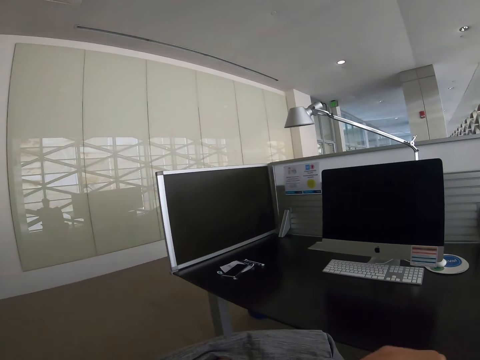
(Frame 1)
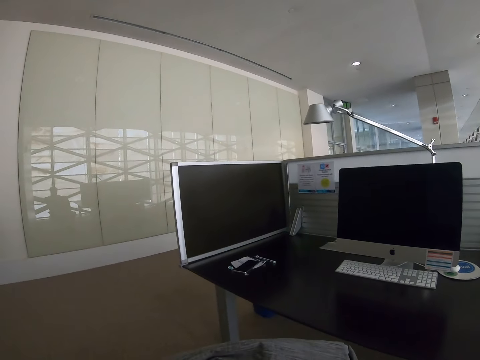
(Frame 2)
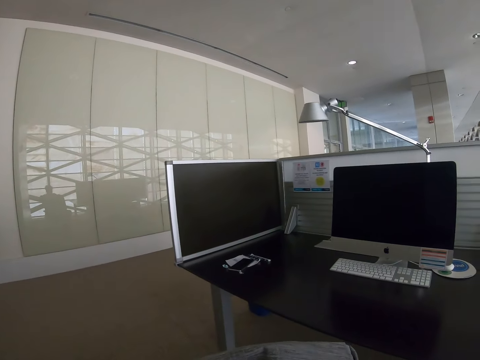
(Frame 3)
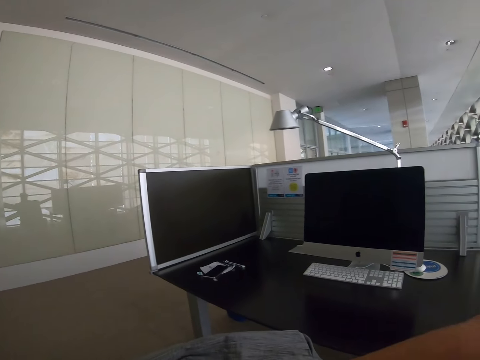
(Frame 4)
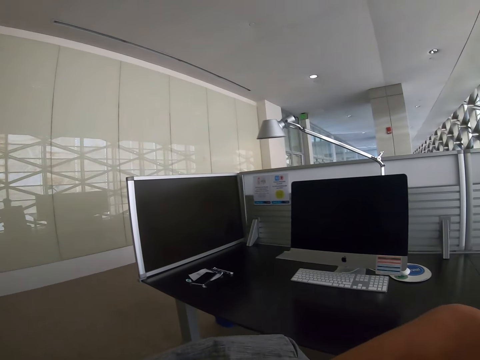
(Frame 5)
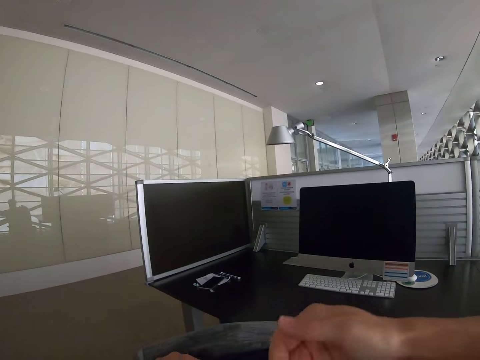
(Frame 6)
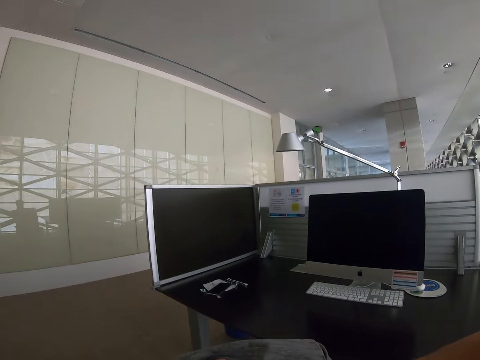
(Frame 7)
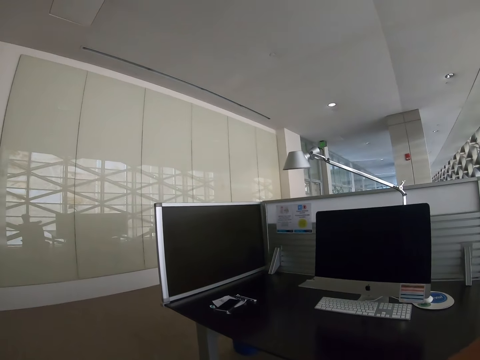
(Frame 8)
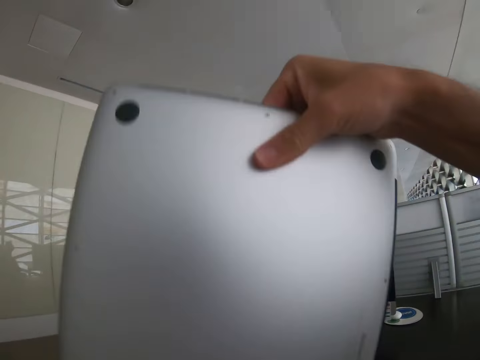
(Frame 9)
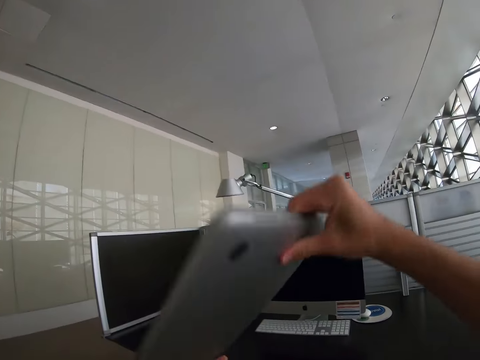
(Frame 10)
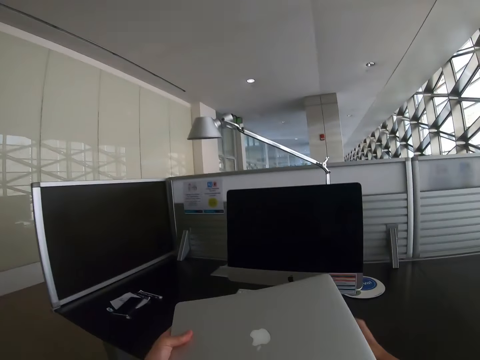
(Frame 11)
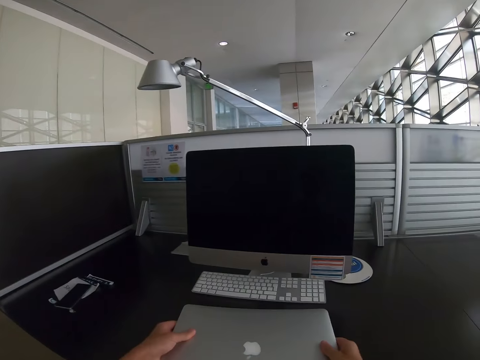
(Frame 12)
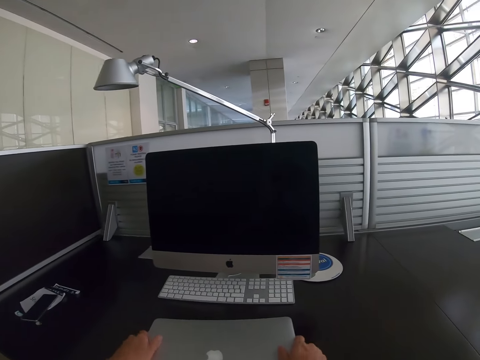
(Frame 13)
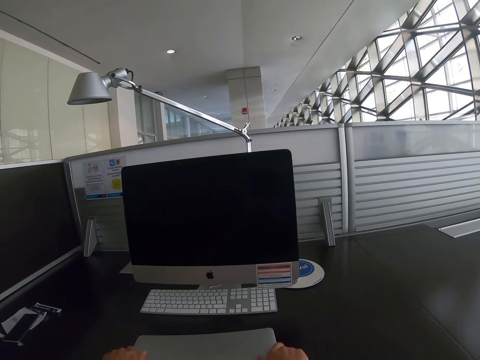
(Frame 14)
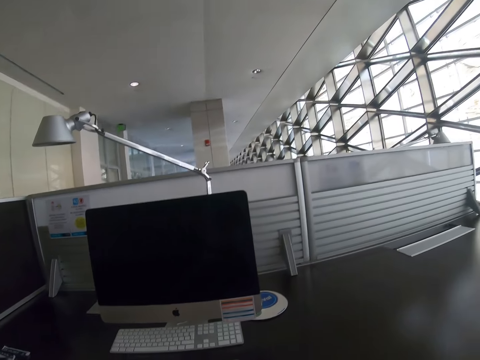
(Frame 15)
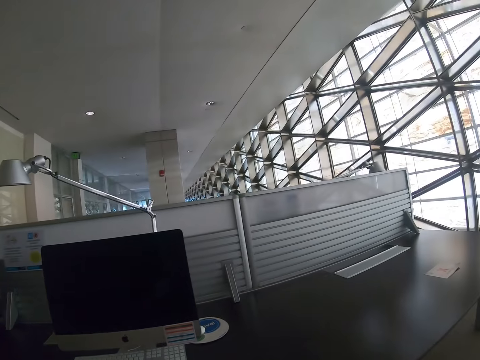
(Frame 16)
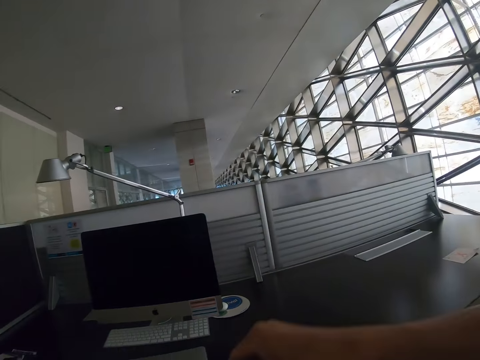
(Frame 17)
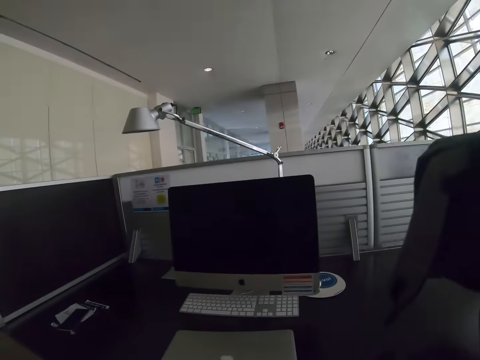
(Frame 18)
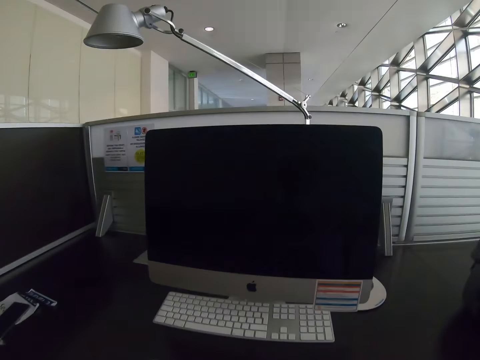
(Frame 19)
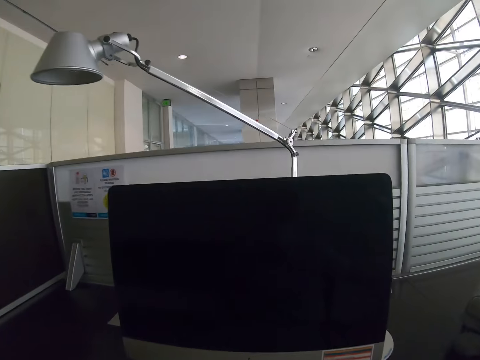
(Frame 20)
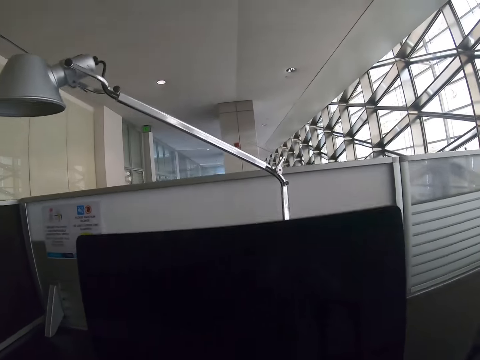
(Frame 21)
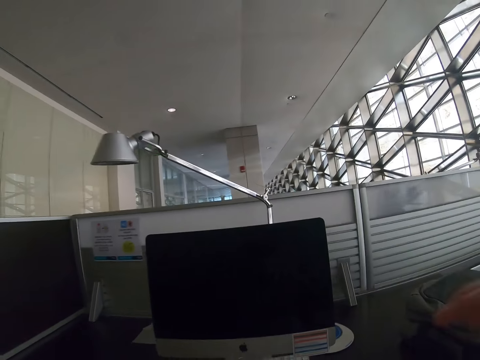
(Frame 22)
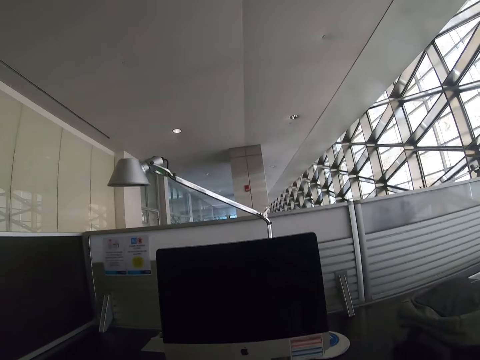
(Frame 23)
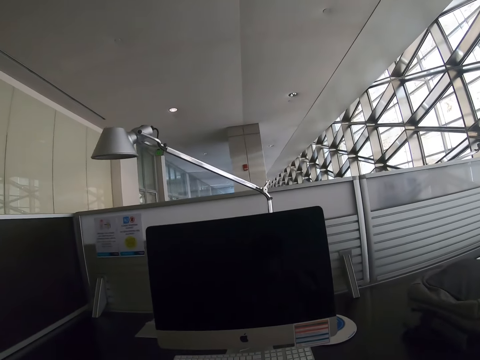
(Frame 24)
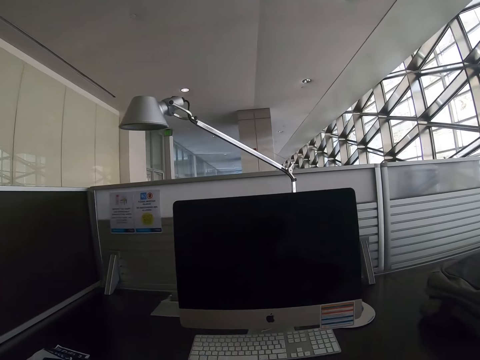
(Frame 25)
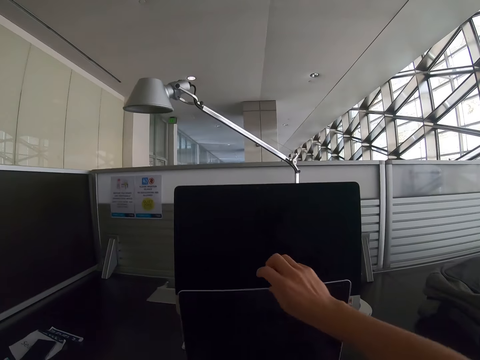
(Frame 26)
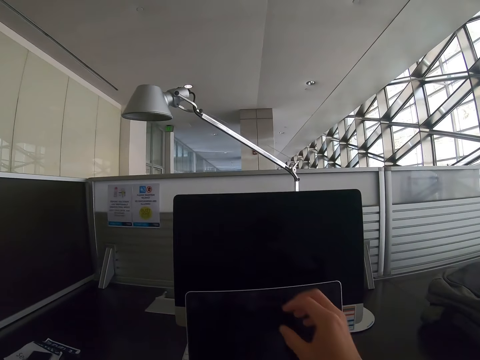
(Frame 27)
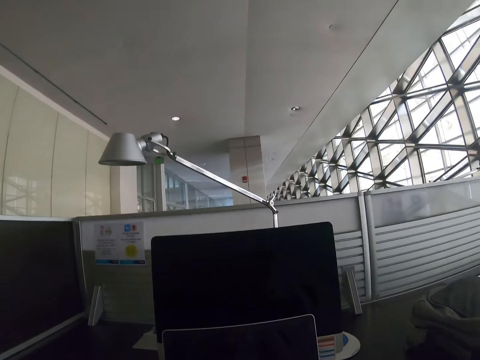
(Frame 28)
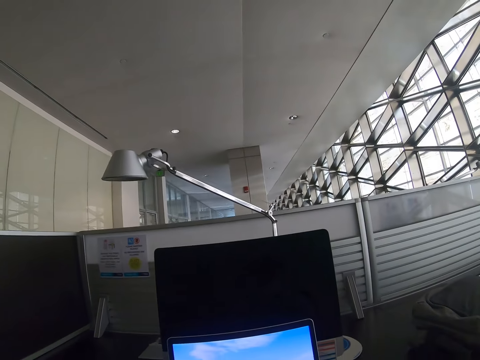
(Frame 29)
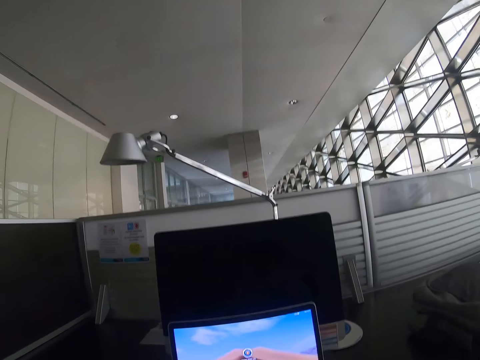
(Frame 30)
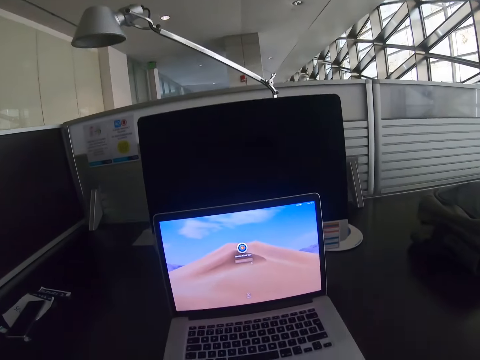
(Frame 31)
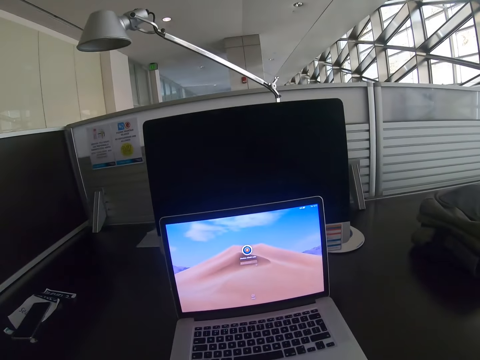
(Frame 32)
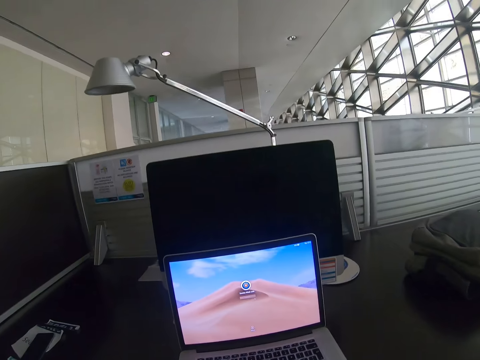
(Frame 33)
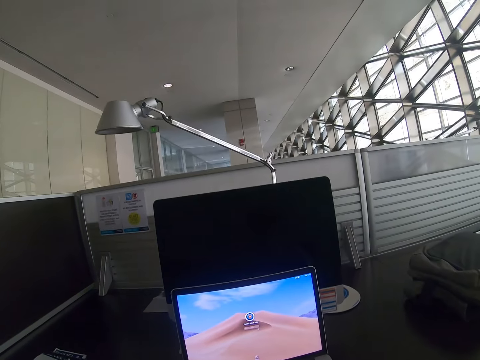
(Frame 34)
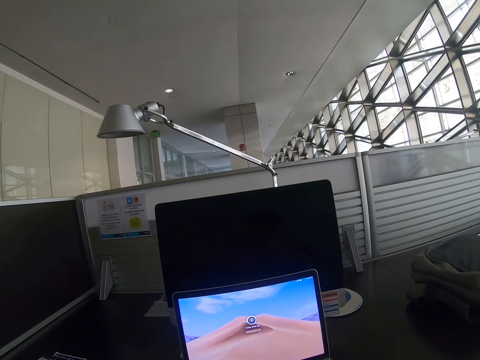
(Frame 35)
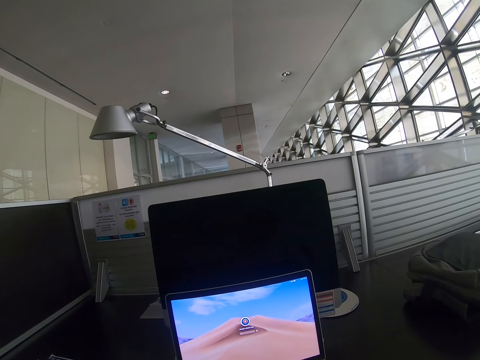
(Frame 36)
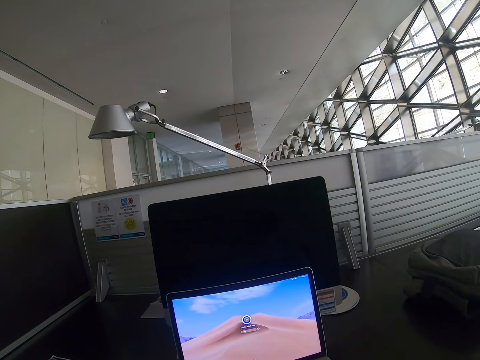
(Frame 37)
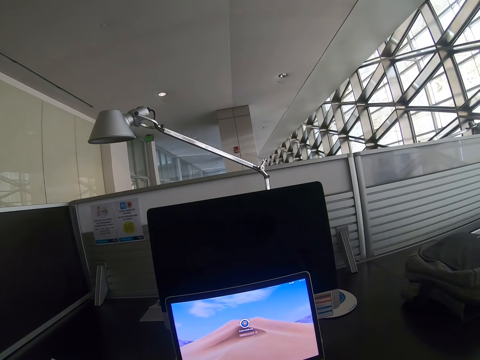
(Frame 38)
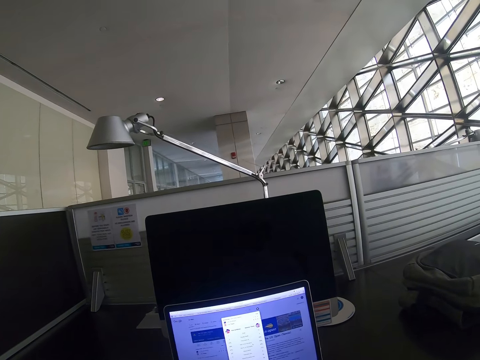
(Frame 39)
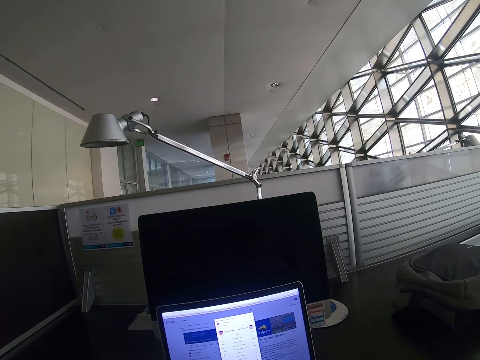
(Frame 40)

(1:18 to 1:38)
The camera wearer looks around a room. He brings out a laptop from a bag with his right hand. He places the laptop on a work table with both hands. He looks around the room. He drops the bag on the work table with his right hand. He looks around the room. He opens the laptop with his right hand and operates the laptop with both hands.

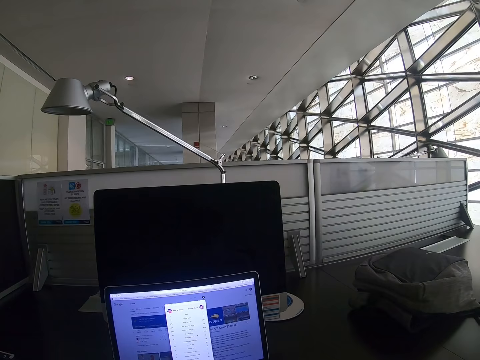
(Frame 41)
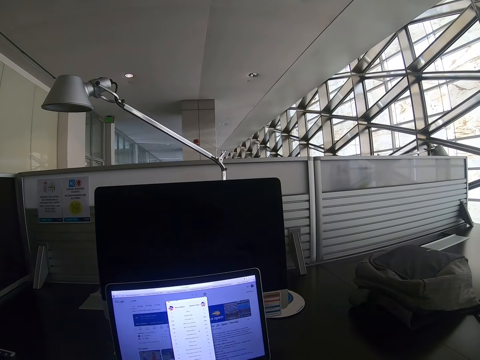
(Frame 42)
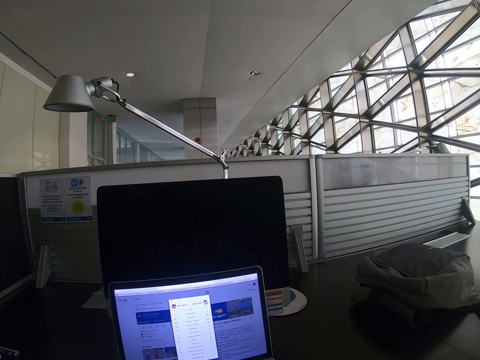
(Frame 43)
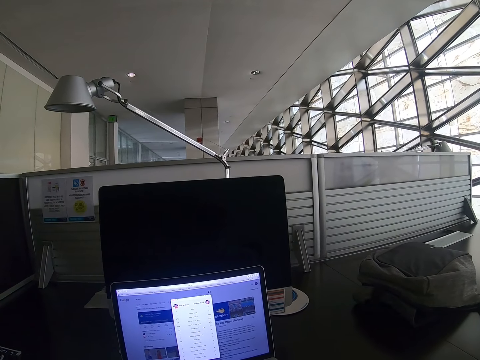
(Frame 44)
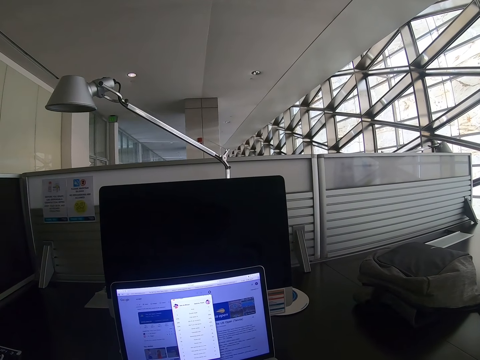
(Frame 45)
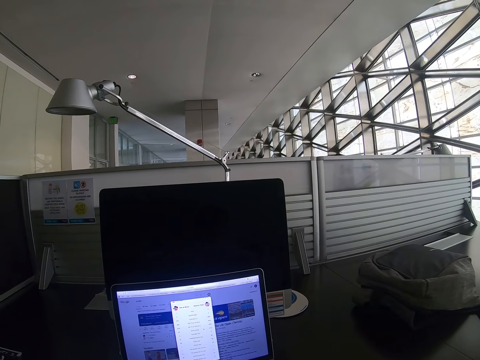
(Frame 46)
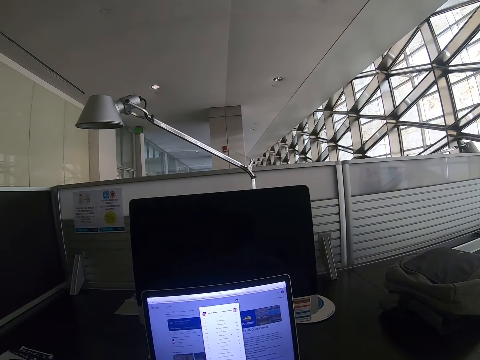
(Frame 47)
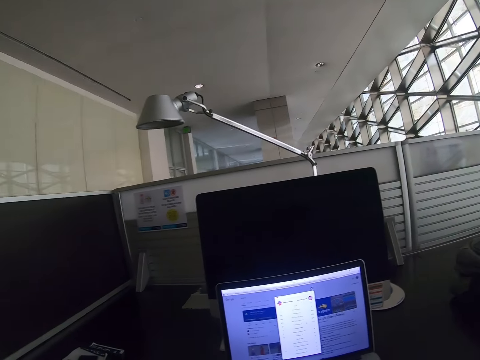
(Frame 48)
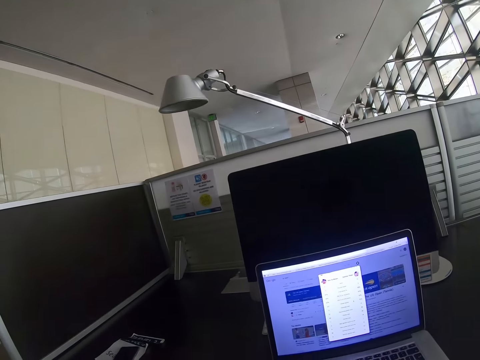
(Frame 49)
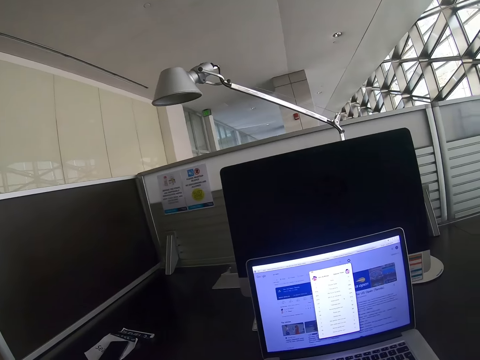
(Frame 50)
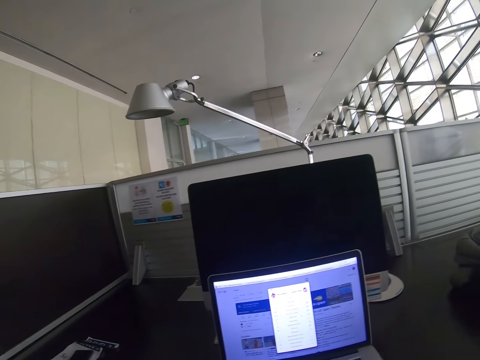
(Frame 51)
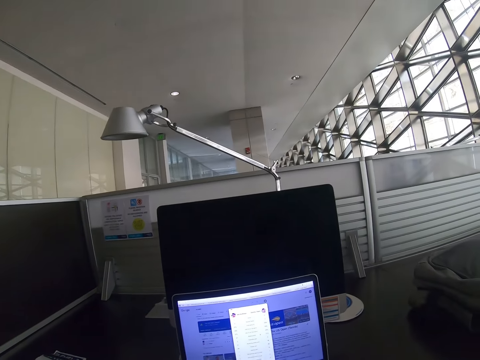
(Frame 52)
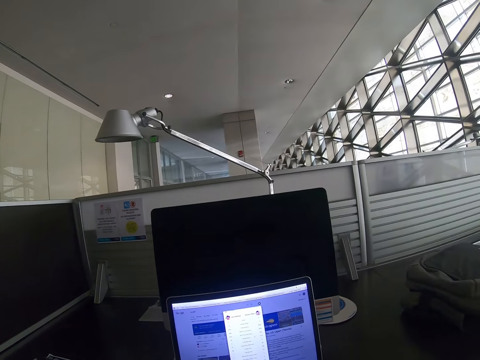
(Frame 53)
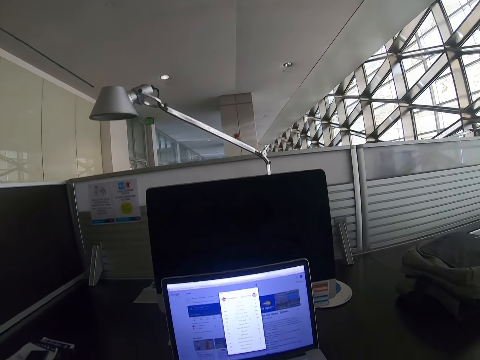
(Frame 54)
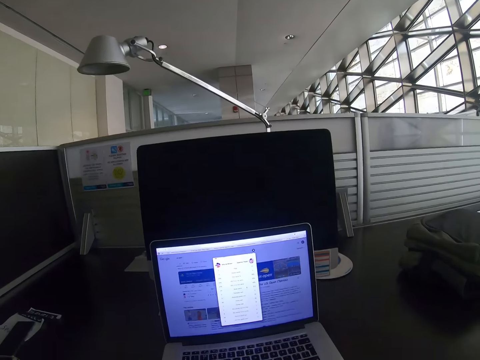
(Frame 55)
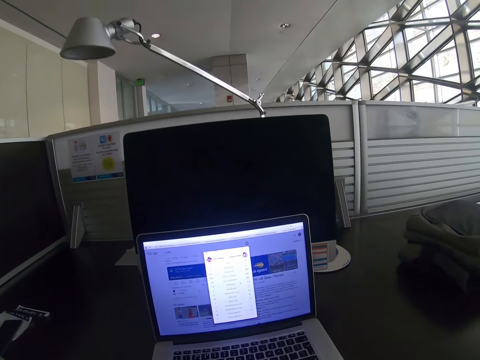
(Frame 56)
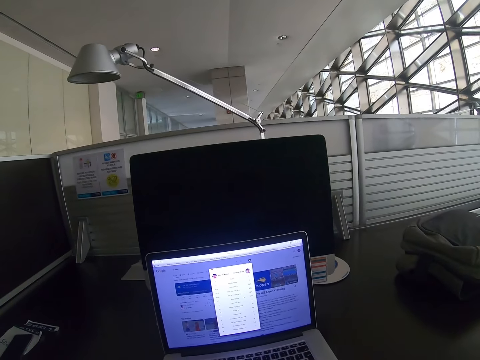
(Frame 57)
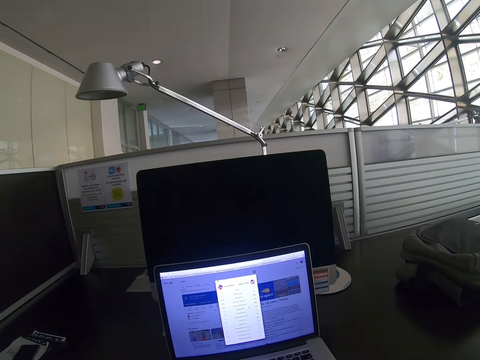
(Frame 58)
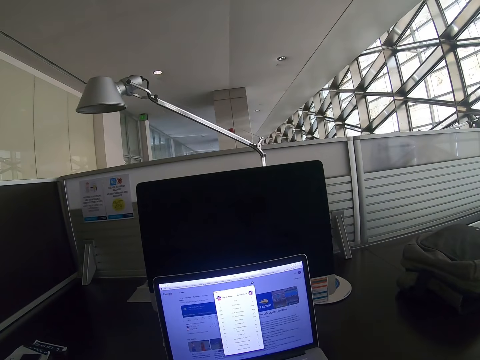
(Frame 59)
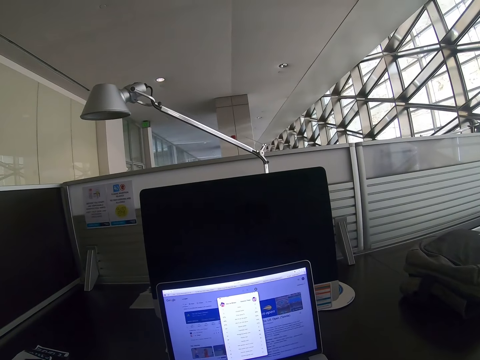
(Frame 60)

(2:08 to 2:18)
The camera wearer looks around a room. They operate a laptop.
